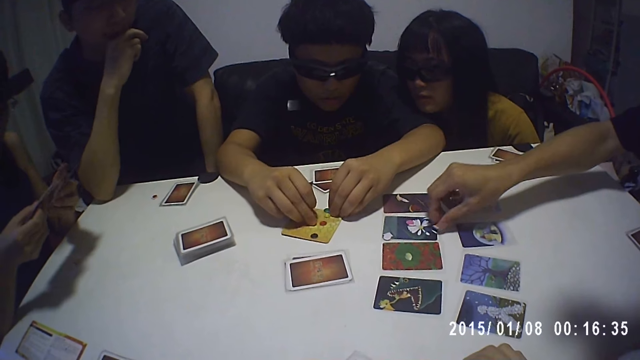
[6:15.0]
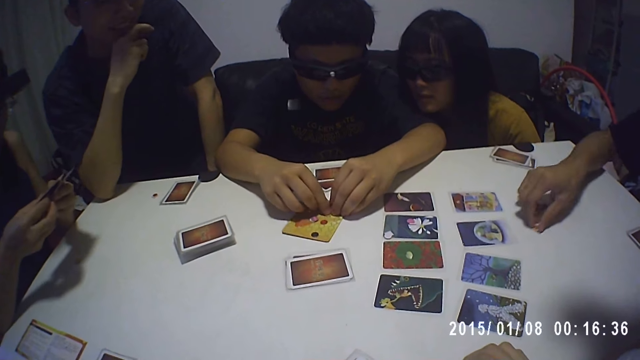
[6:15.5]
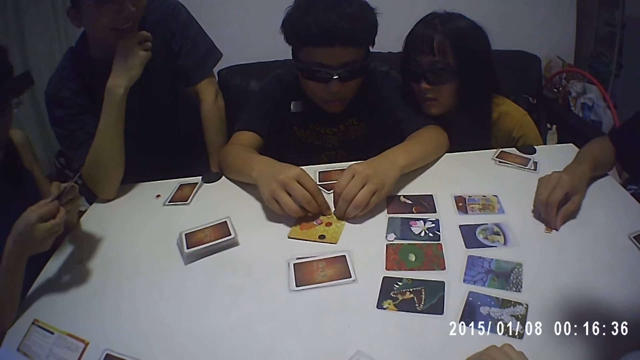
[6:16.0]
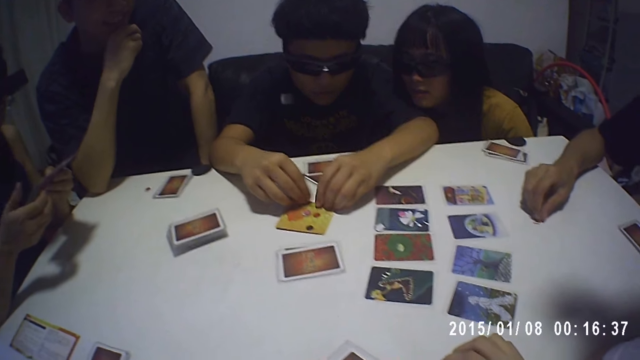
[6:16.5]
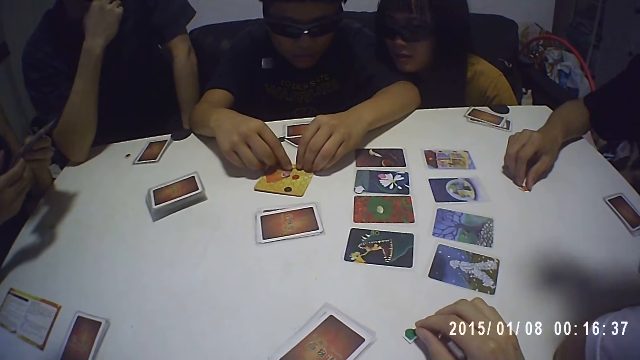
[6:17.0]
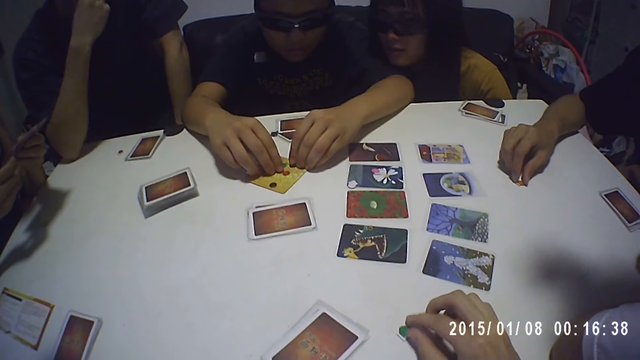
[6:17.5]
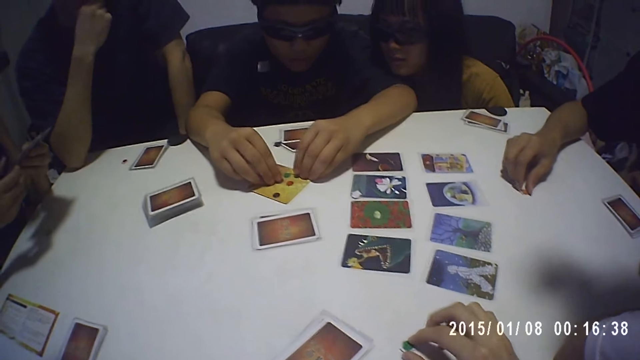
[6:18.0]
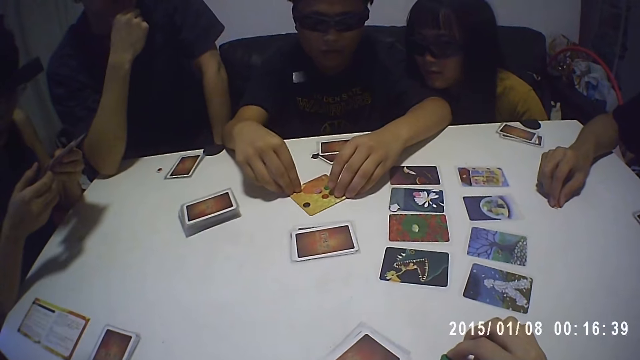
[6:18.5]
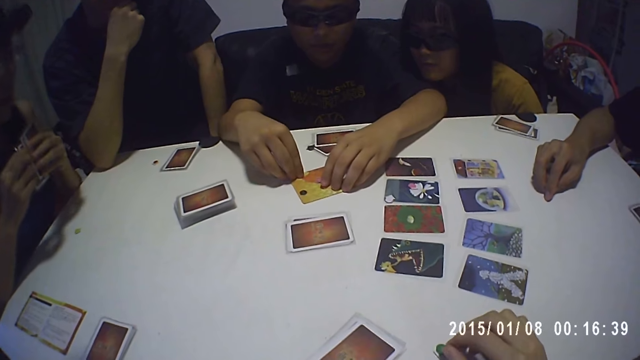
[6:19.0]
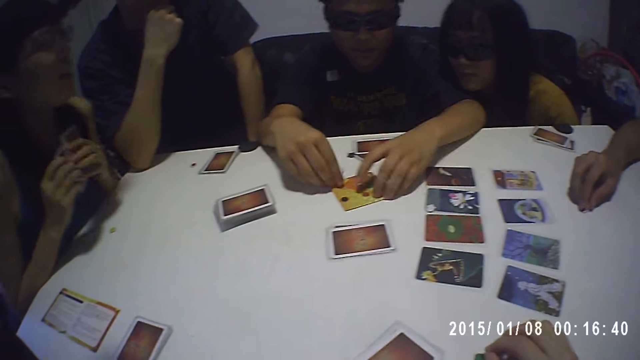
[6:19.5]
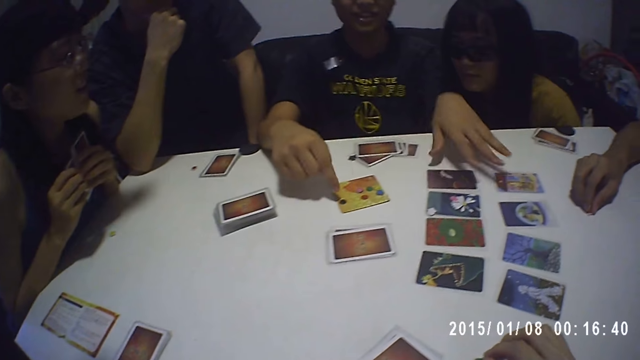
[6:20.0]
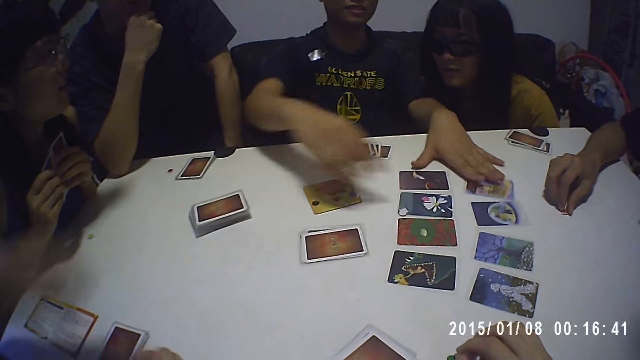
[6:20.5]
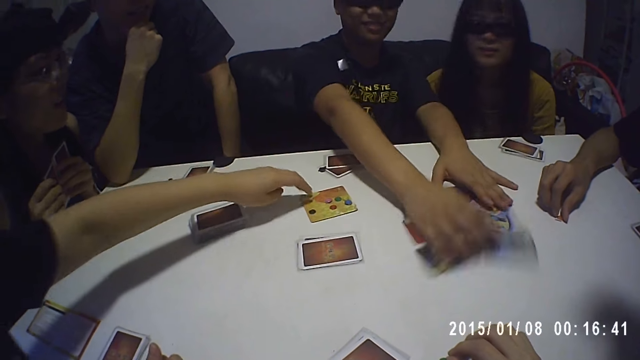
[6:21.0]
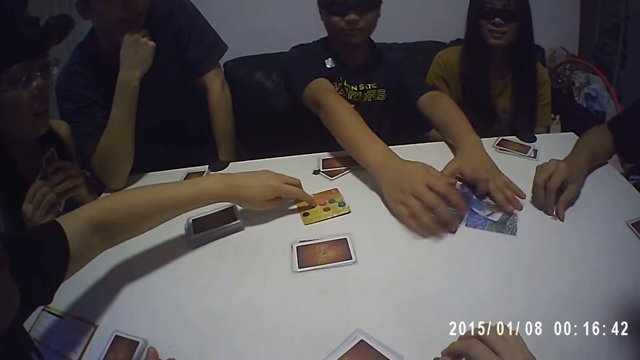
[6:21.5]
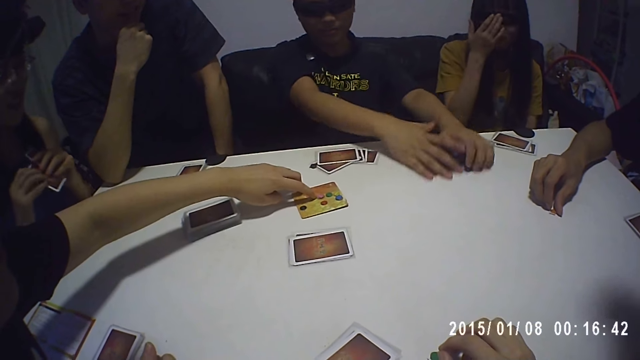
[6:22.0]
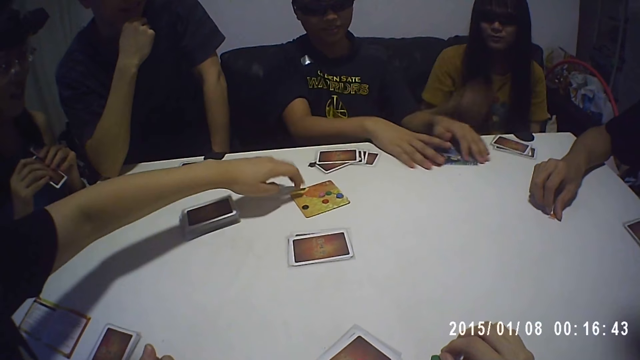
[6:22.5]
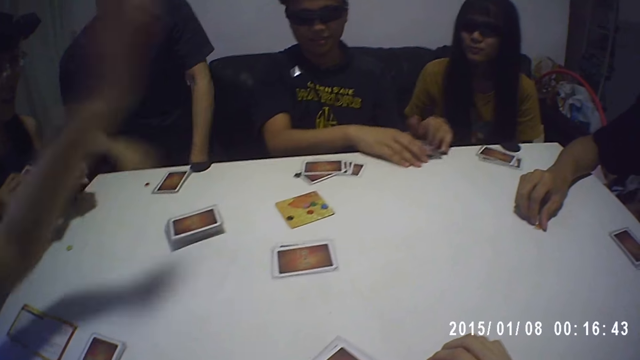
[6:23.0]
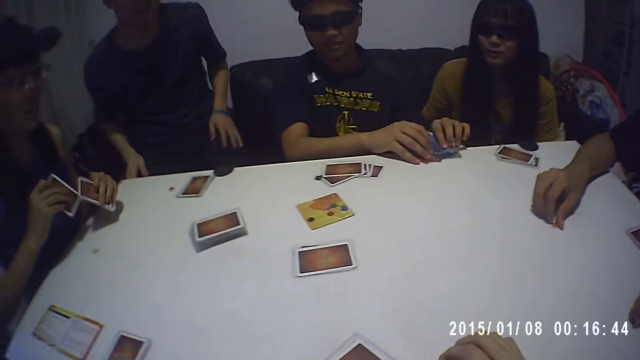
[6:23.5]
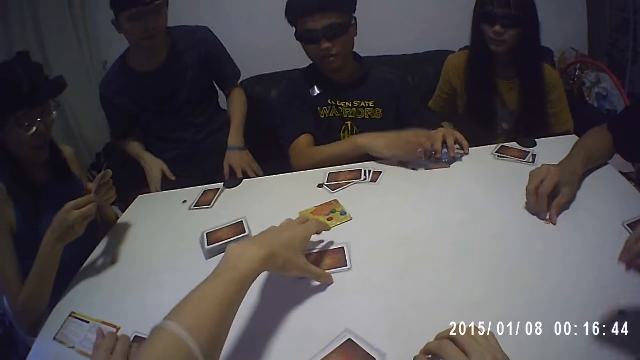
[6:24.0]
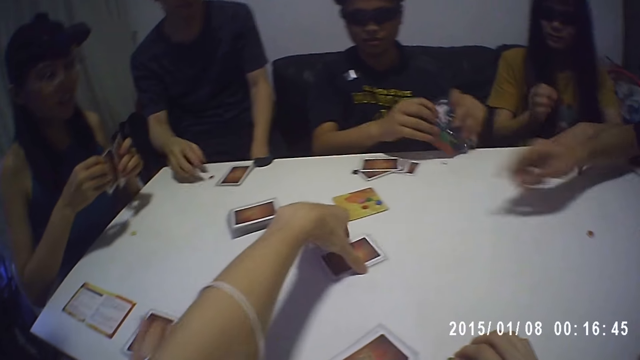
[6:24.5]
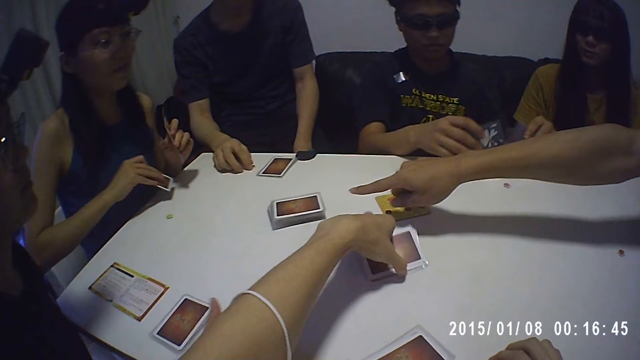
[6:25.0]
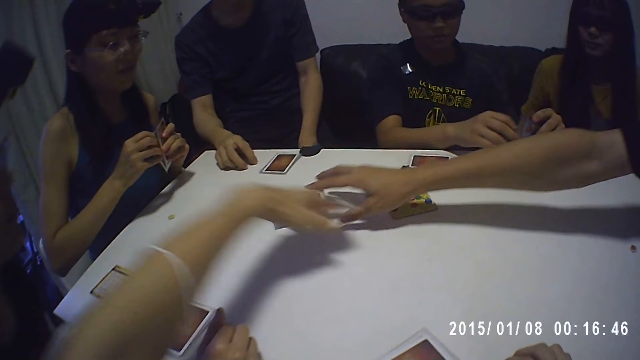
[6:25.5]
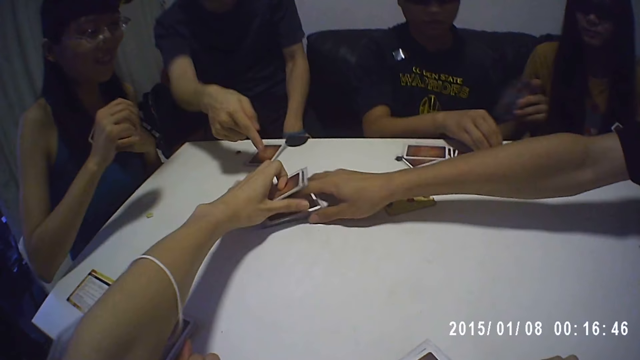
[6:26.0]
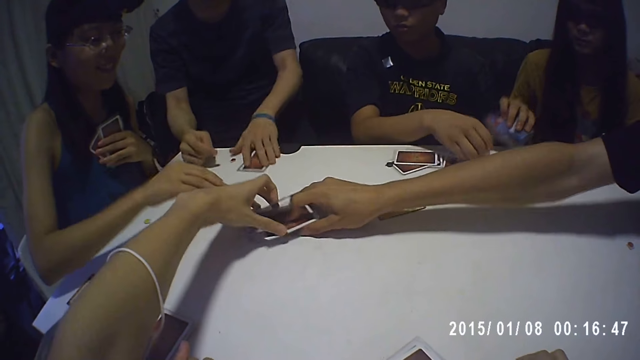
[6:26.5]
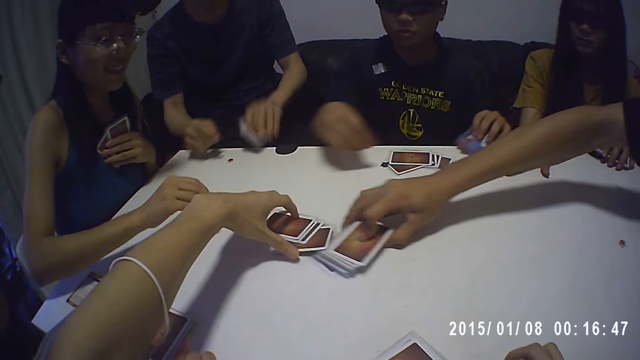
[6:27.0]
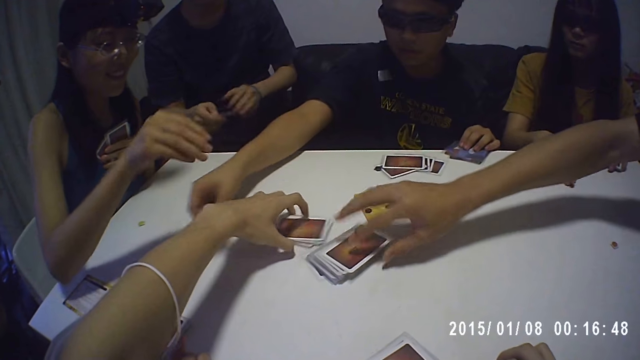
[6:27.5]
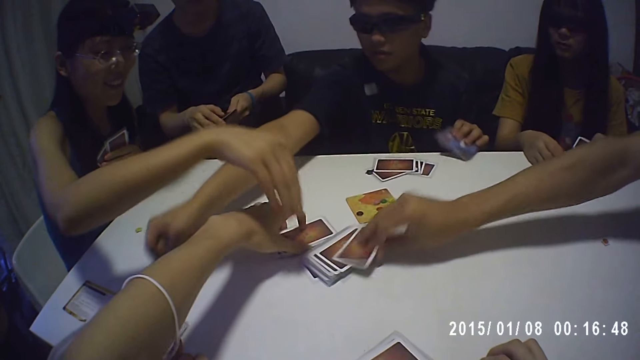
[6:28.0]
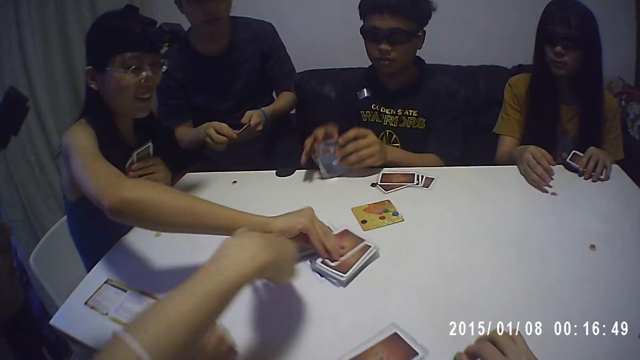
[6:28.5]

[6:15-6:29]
A man holds checkers. The man arranges something with both hands. The man collects cards on the table. The camera wearer looks in front. They move the cards on the table and pick cards with the left hand.

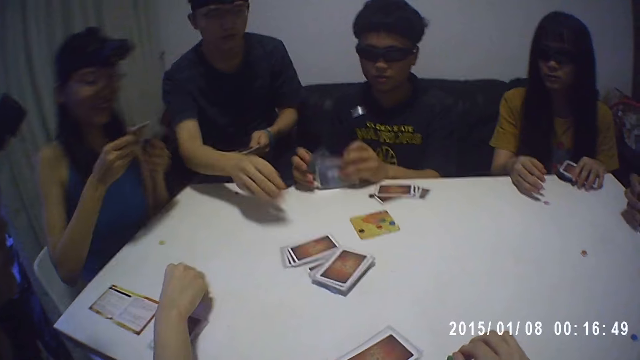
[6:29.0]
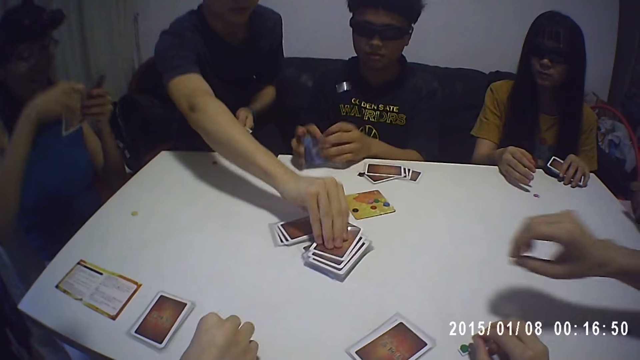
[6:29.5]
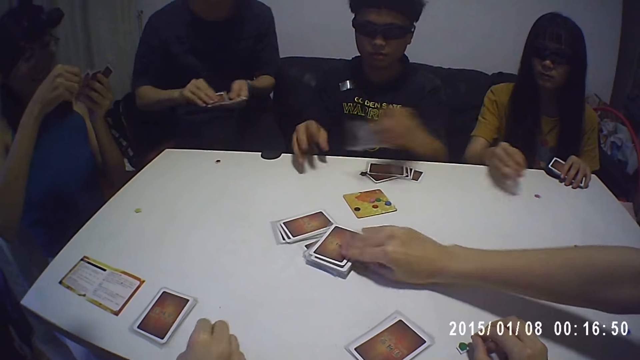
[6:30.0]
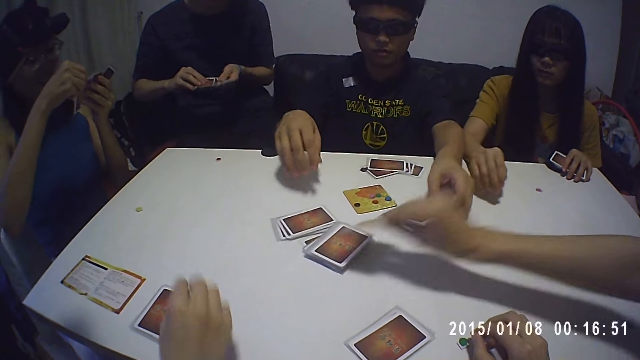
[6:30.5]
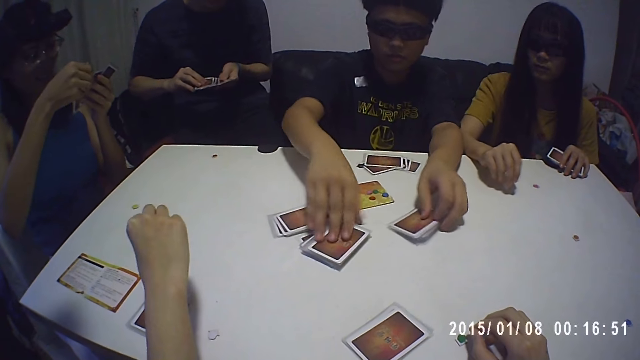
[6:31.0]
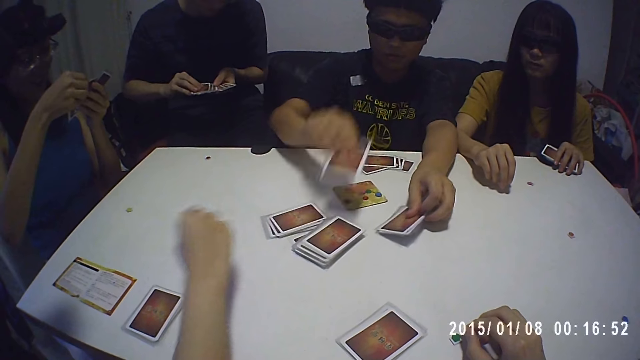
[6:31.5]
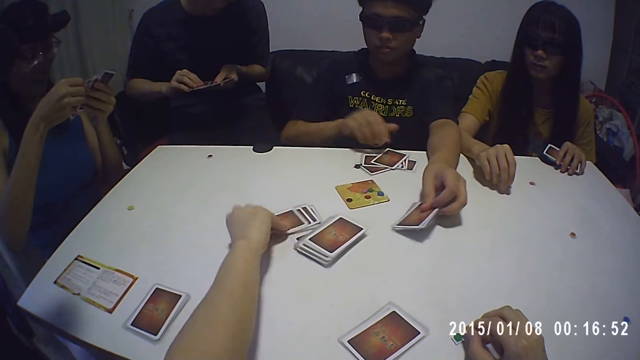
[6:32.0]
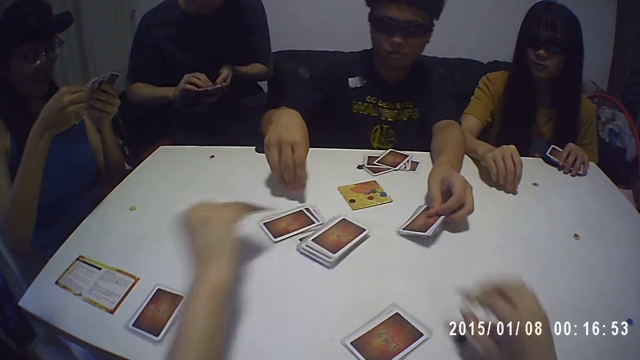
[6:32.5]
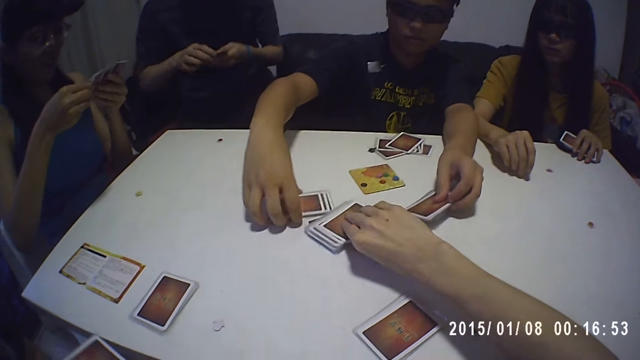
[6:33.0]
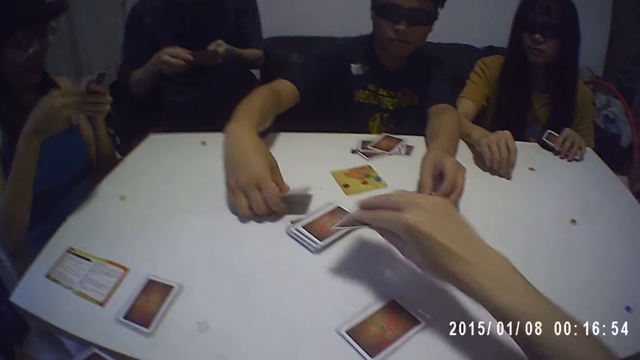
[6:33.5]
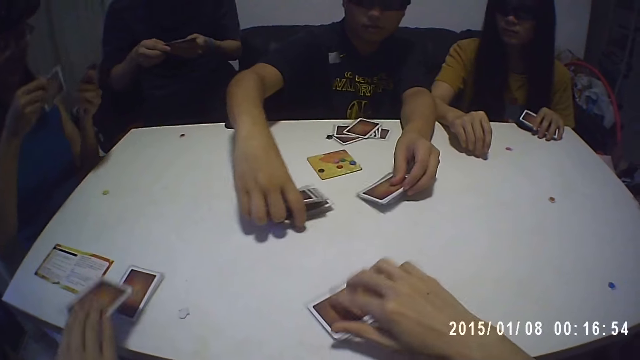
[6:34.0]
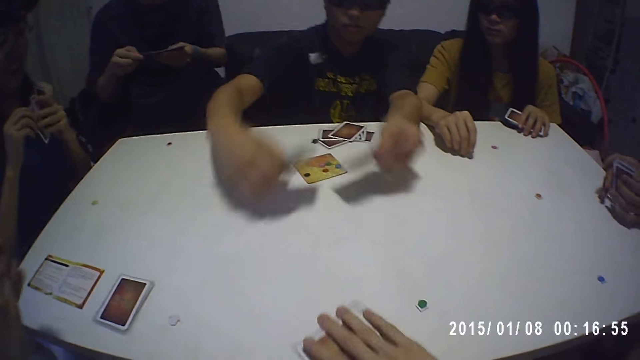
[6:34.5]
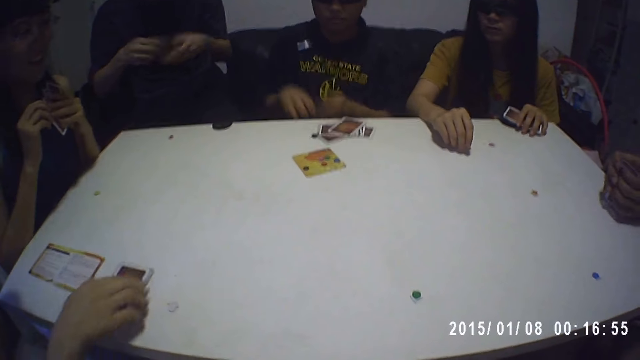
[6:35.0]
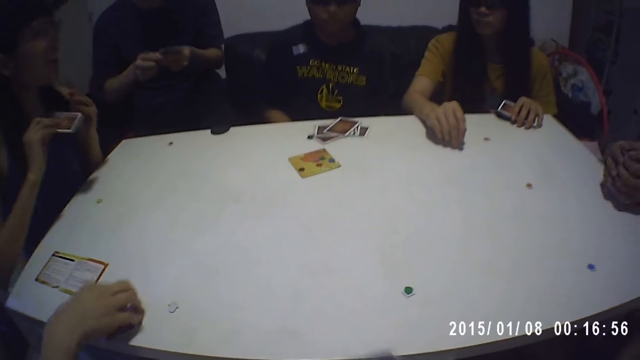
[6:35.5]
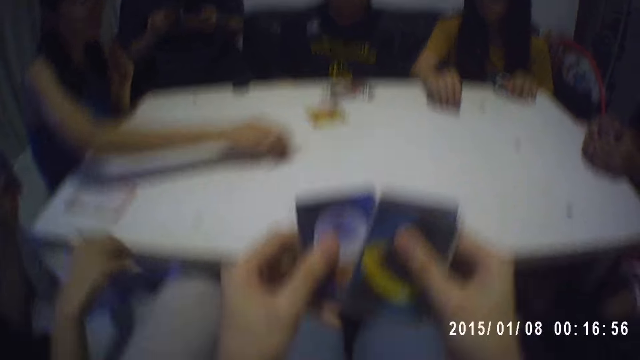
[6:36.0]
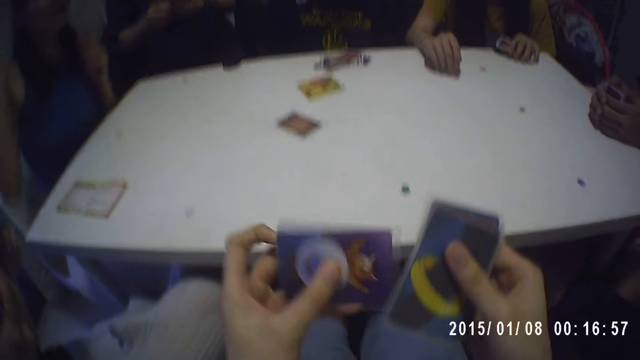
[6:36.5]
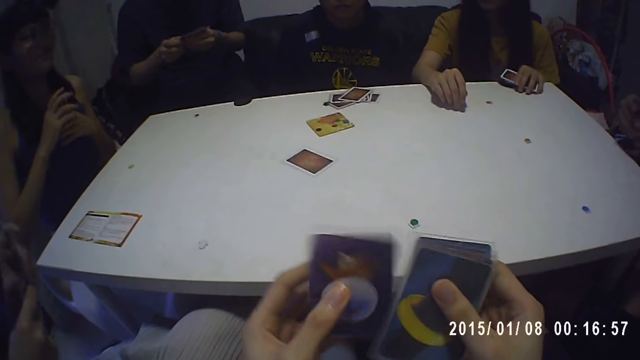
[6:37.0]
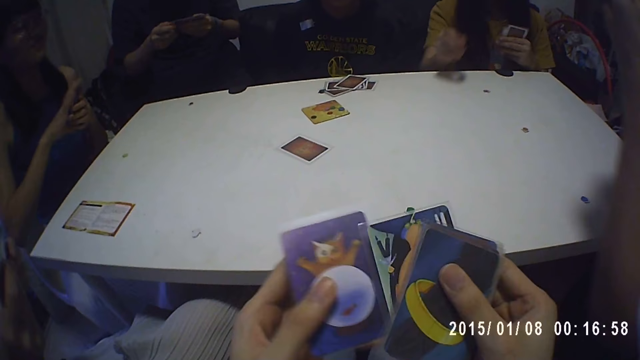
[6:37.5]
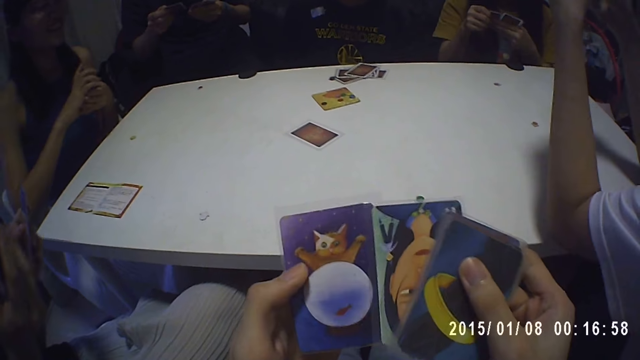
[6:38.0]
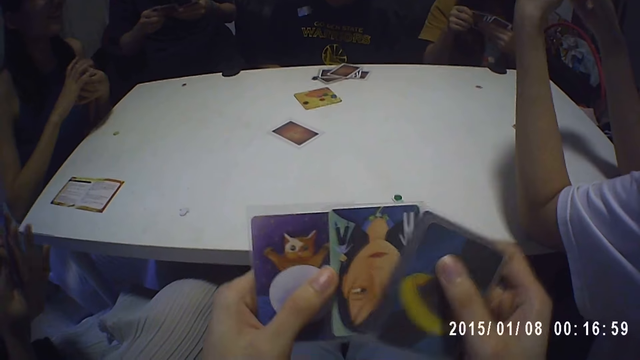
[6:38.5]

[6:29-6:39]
The camera wearer looks in front. A man picks cards on the table. The camera wearer picks cards with the right hand. They shuffle cards.
